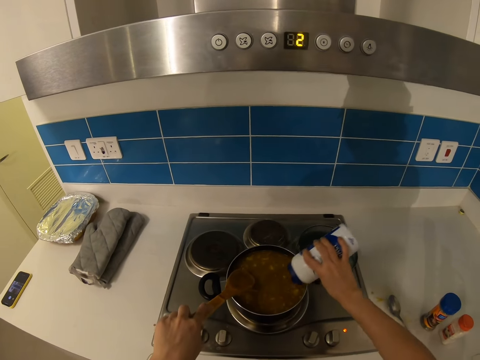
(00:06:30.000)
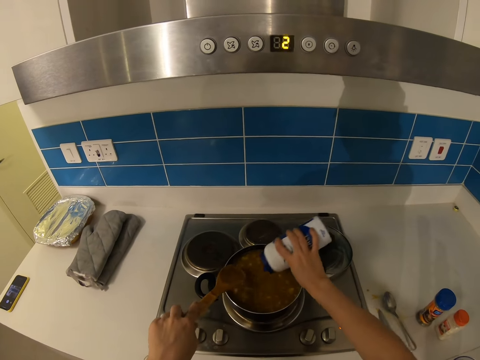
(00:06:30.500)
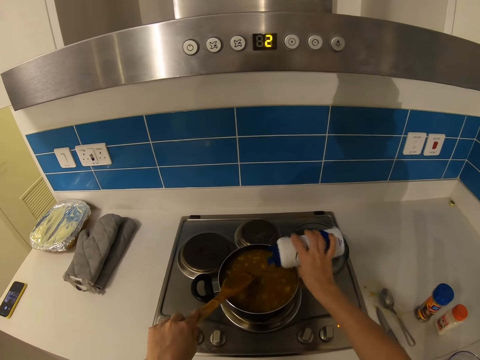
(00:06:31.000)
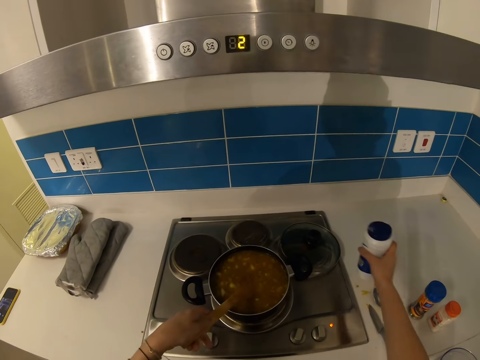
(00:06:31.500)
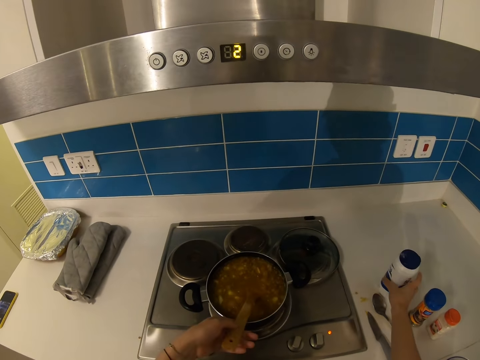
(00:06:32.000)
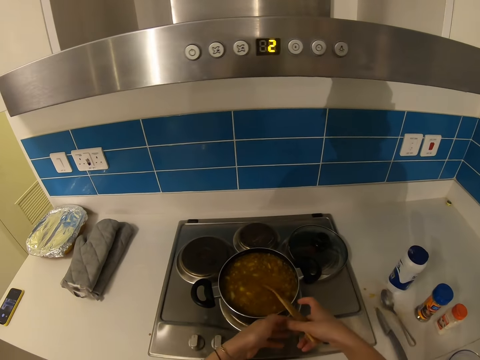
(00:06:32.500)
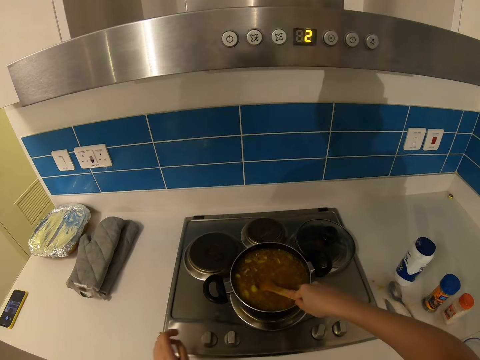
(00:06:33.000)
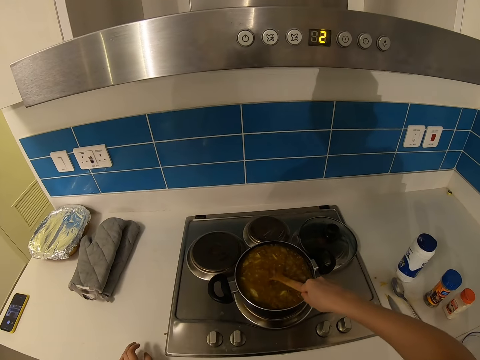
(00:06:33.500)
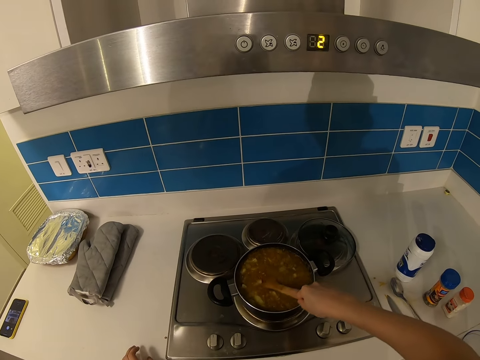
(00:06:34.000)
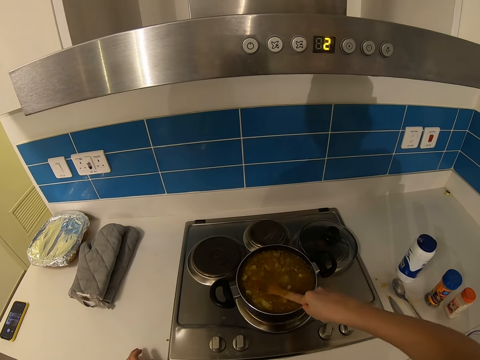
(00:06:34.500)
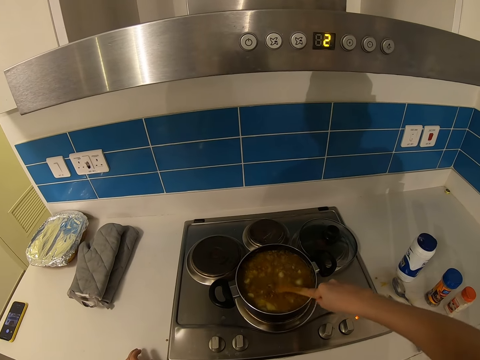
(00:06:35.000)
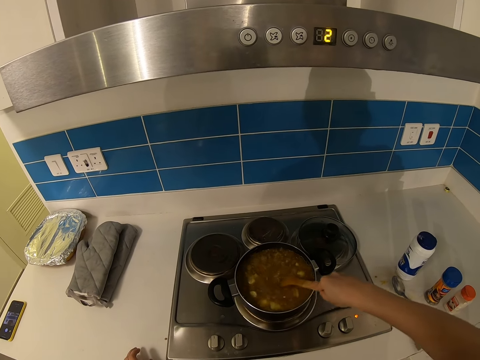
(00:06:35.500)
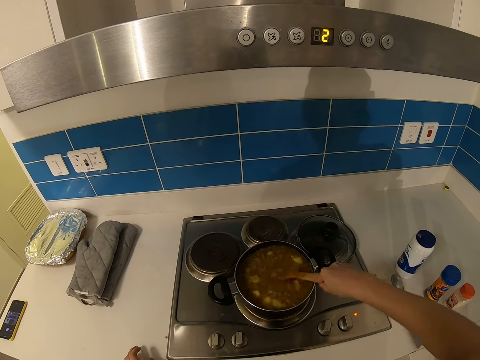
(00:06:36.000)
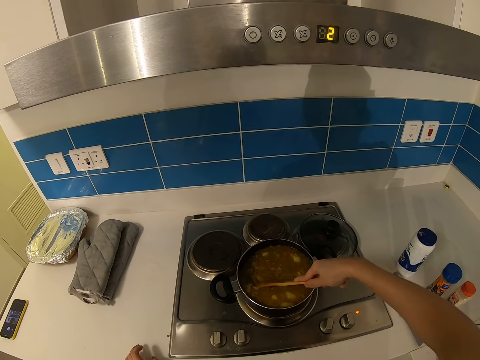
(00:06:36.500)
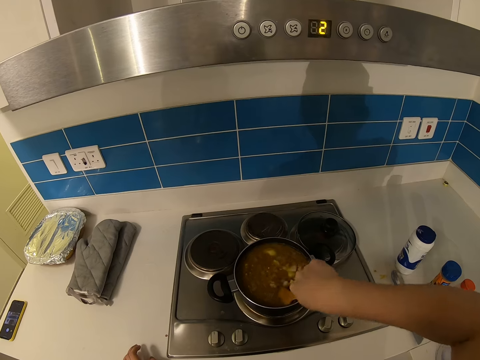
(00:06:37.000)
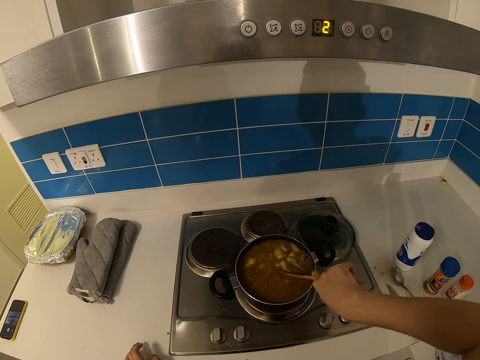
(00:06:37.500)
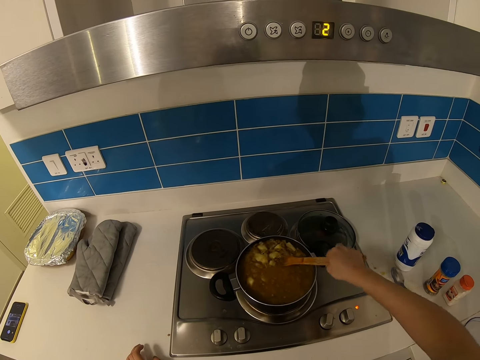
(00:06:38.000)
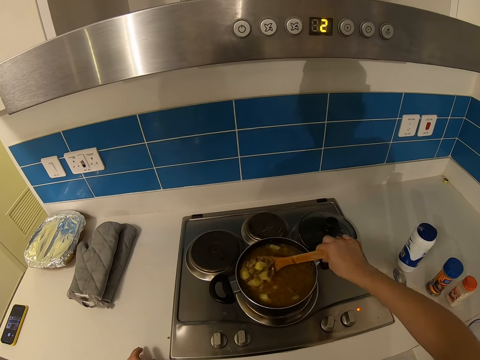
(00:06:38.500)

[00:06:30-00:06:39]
The camera wearer puts the ingredient on the counter top. They hold the wooden spatula. They stir the food in the saucepan with the wooden spatula.

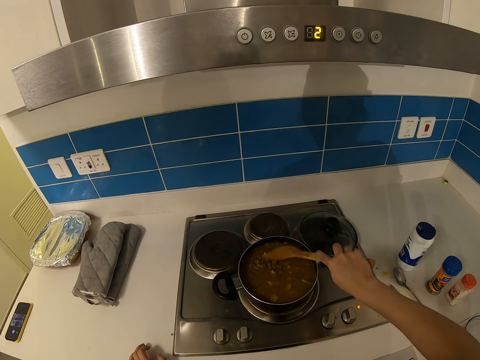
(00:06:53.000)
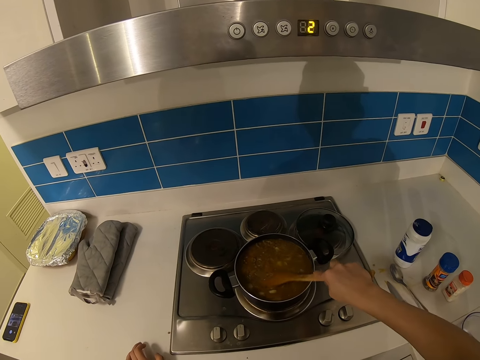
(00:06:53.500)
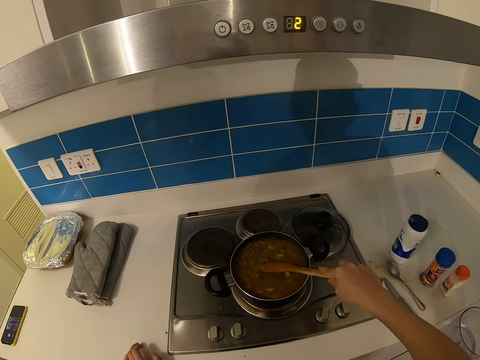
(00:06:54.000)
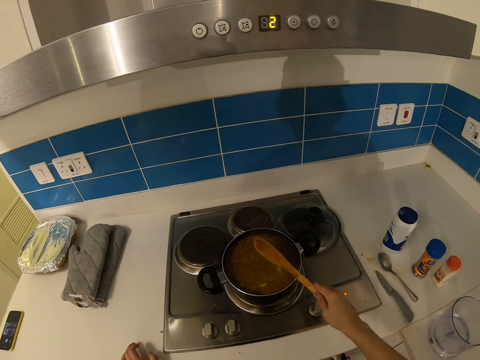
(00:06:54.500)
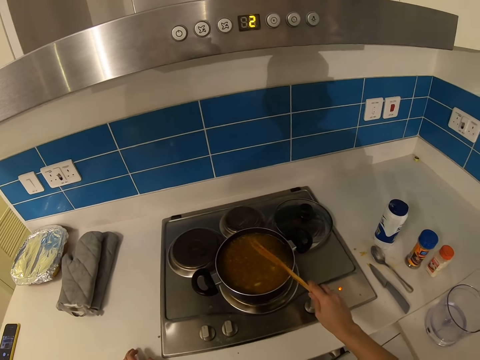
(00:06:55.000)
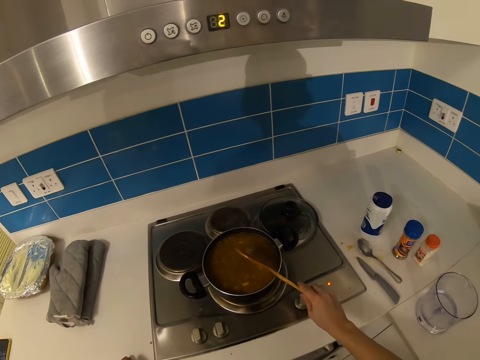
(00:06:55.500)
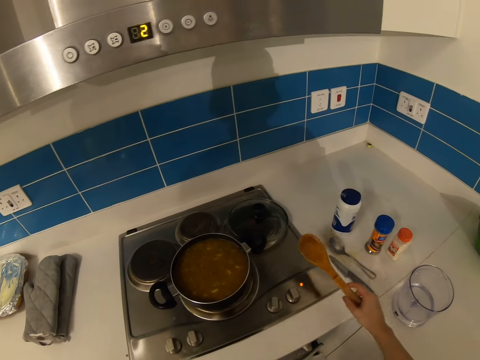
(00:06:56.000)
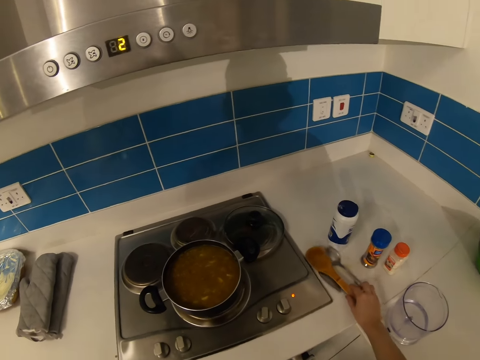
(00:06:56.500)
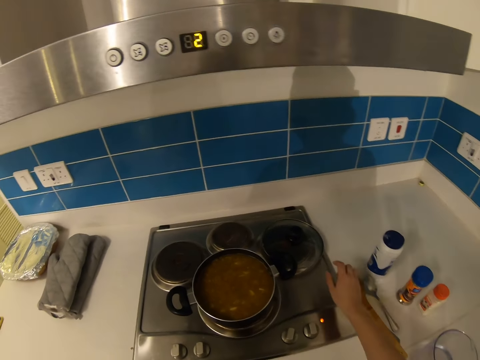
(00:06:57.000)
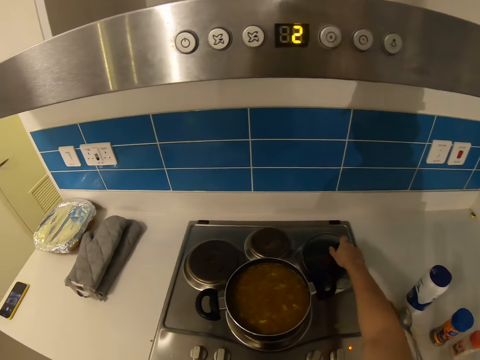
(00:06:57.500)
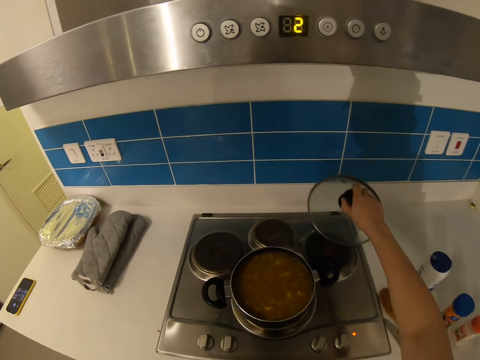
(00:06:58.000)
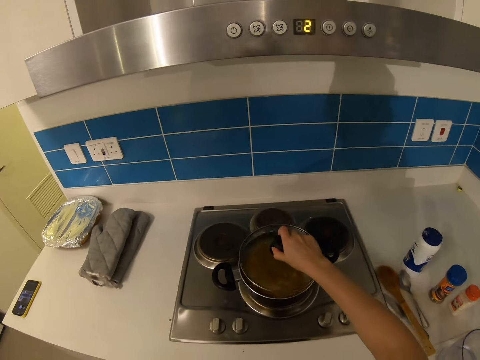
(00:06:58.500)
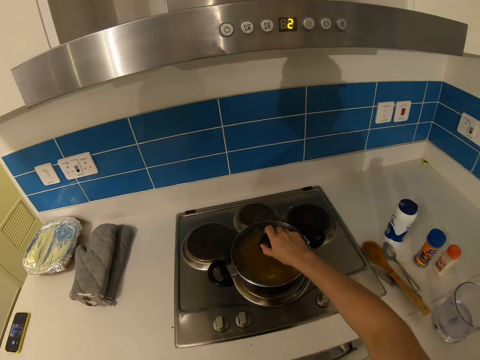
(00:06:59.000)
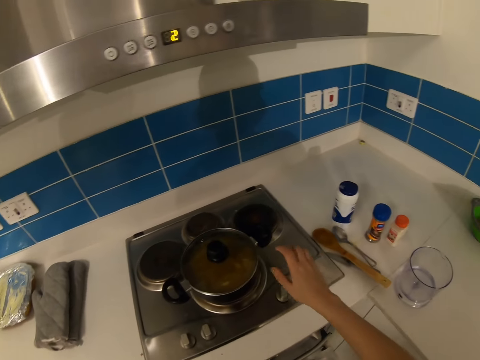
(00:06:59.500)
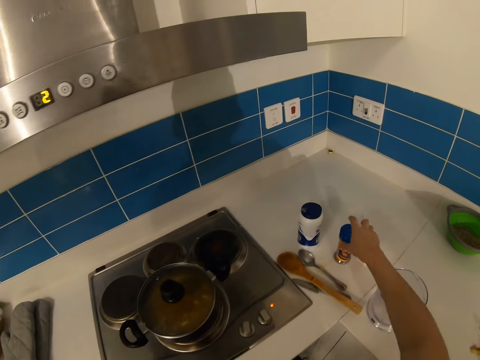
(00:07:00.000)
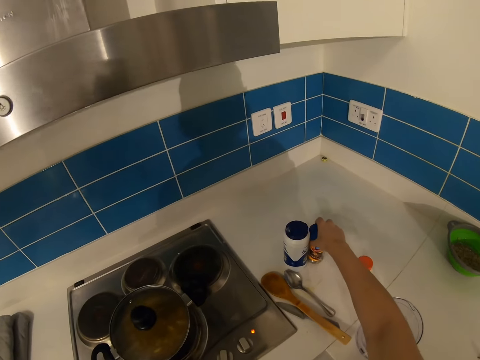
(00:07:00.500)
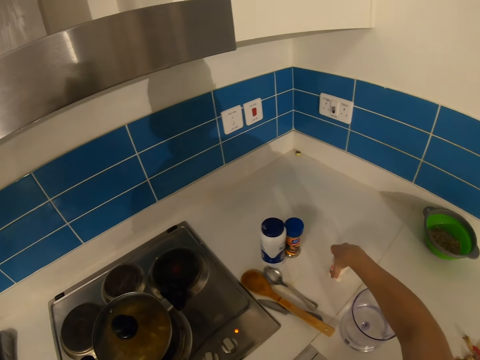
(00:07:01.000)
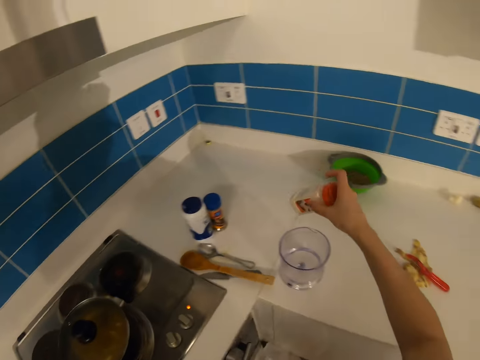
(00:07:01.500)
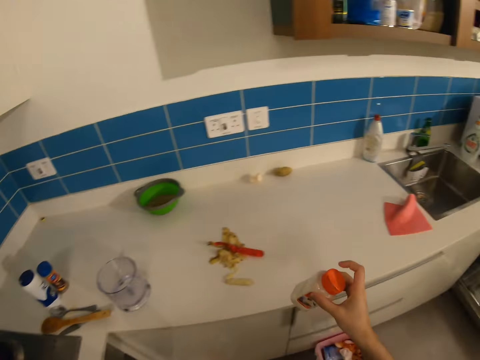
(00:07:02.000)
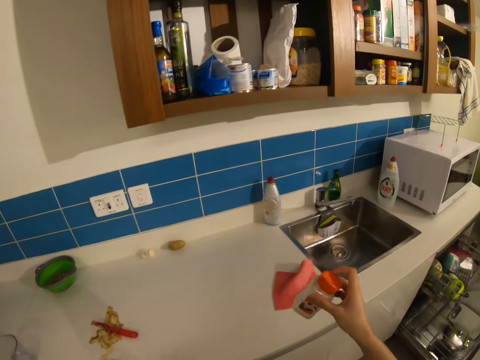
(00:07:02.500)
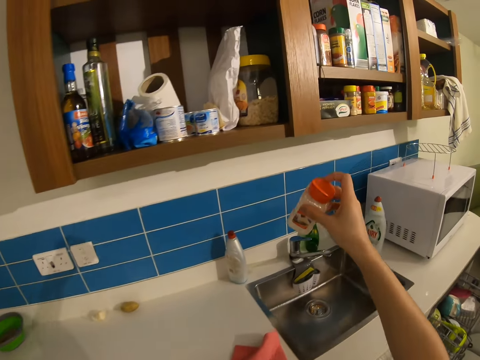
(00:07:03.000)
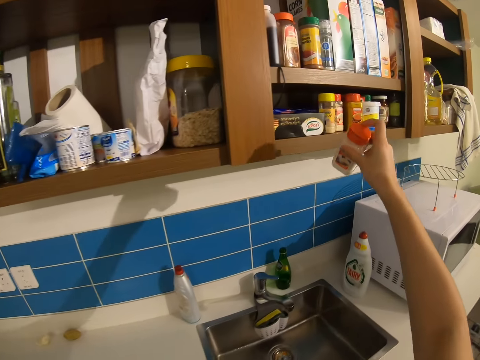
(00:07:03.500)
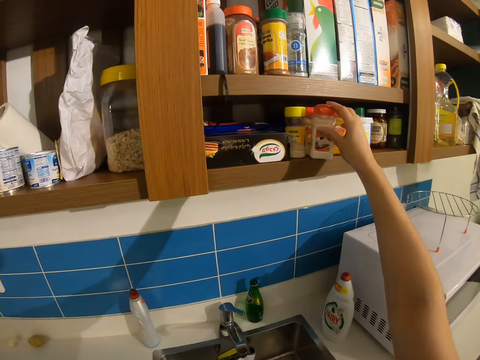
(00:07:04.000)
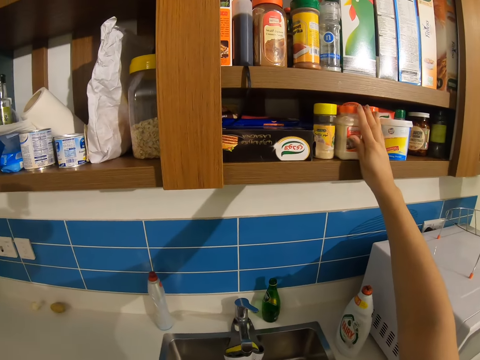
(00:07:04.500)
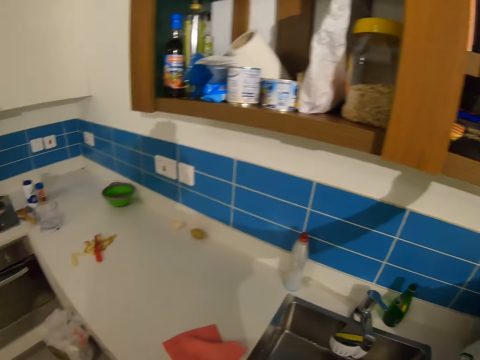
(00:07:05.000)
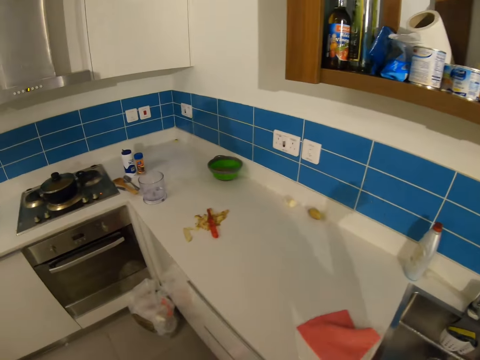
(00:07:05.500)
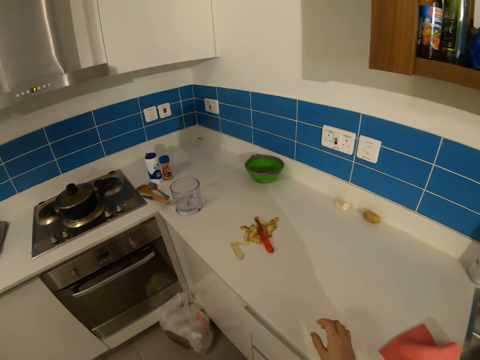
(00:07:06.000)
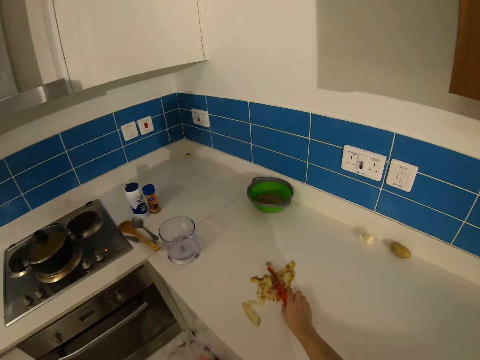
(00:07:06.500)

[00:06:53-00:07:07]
The camera wearer hits the wooden spatula on the saucepan. They put the wooden spatula on the counter top. They pick the saucepan lid from the cooker. They cover the saucepan with the saucepan lid. They move a spice aside. They pick another spice. They put the spice in the kitchen shelf. They put the peeler aside.

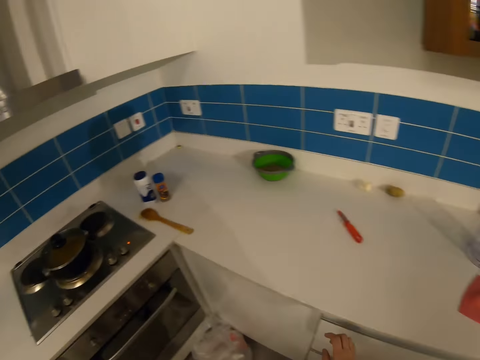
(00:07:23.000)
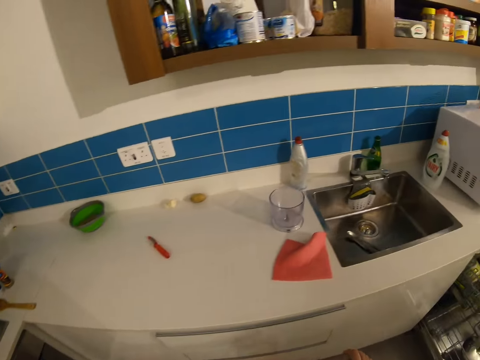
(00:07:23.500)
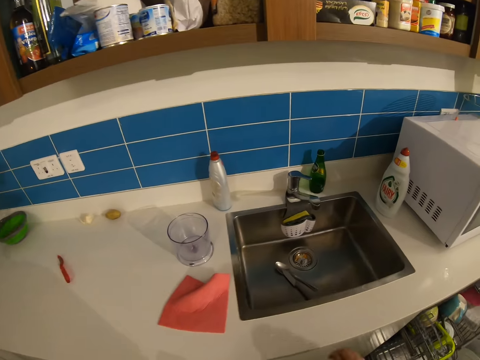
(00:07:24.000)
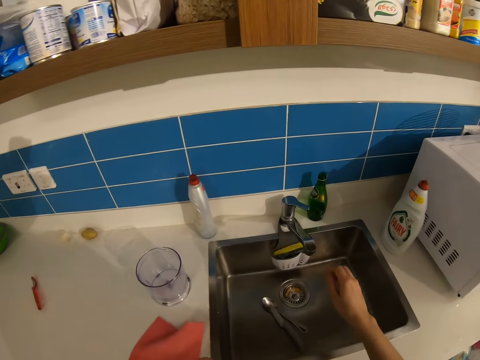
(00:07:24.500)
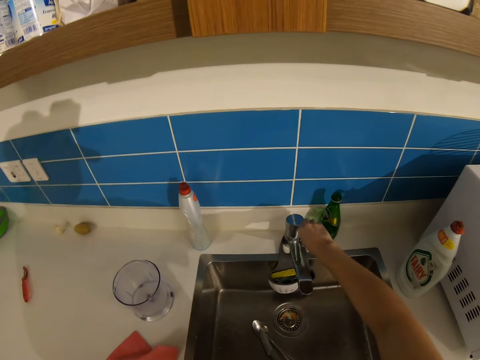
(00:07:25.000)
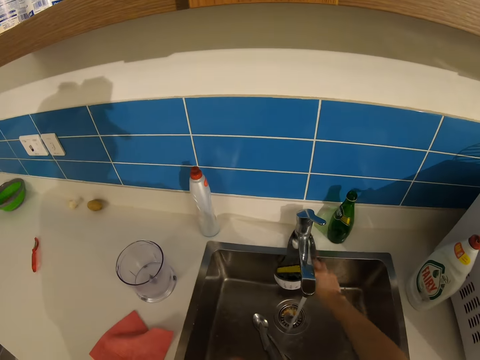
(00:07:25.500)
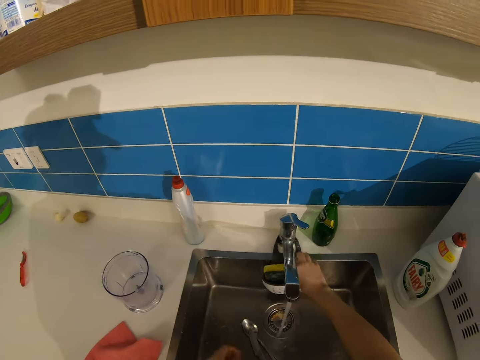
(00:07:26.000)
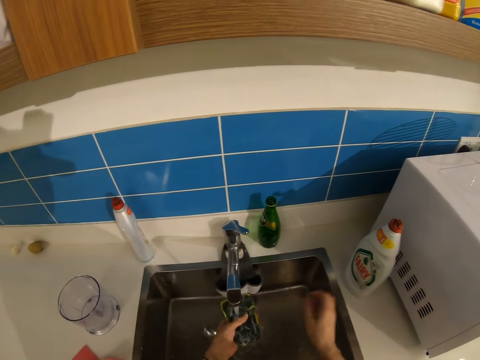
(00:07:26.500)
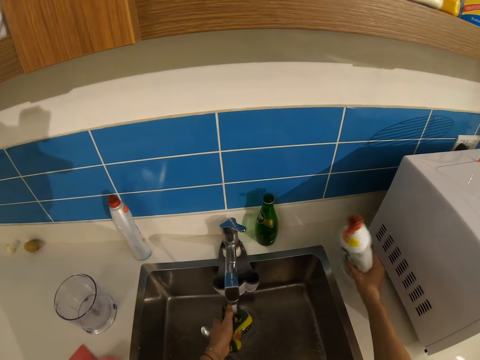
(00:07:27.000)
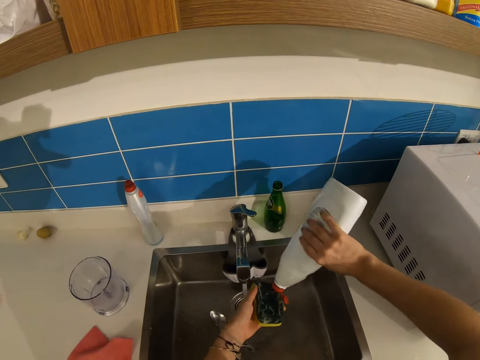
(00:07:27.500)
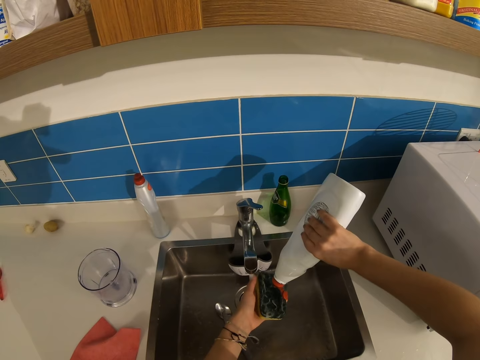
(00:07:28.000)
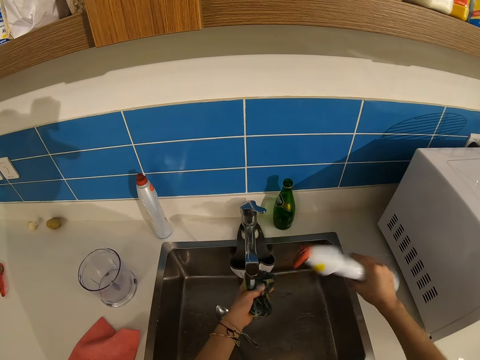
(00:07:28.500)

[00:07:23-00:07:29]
The camera wearer opens the tap. They pick the scrubber. They pick a bottled liquid soap. They pour the liquid soap on the scrubber.
